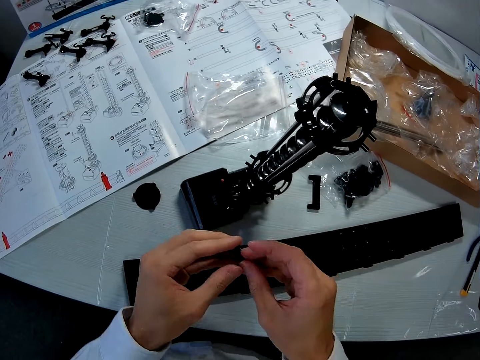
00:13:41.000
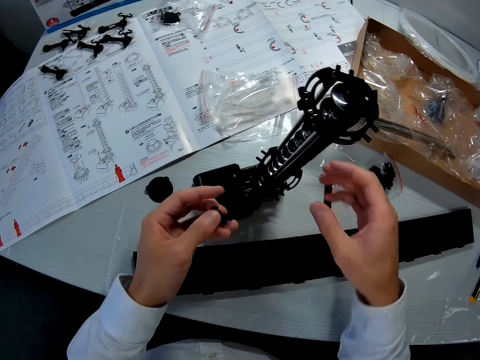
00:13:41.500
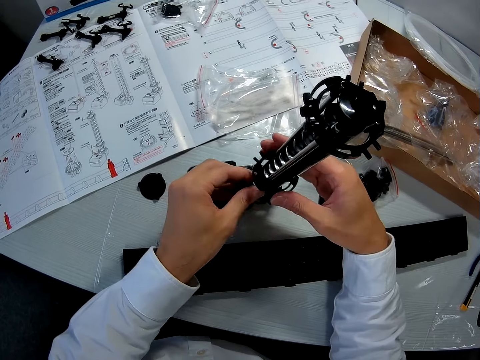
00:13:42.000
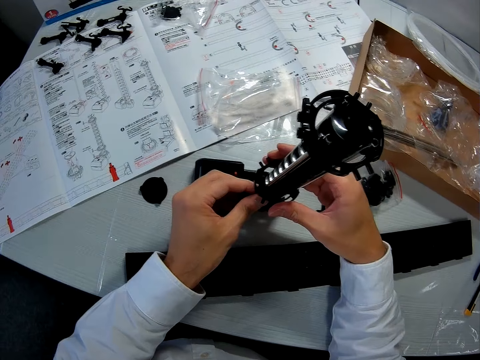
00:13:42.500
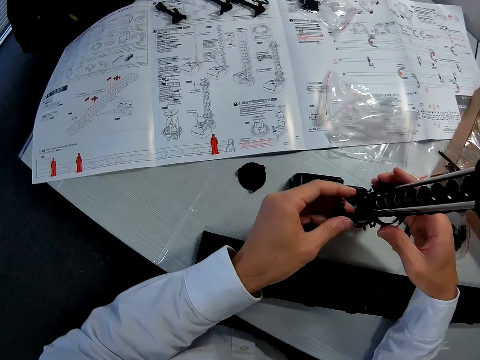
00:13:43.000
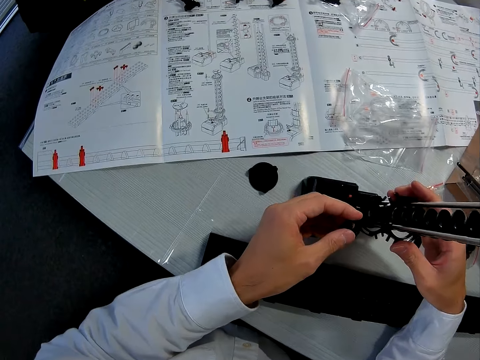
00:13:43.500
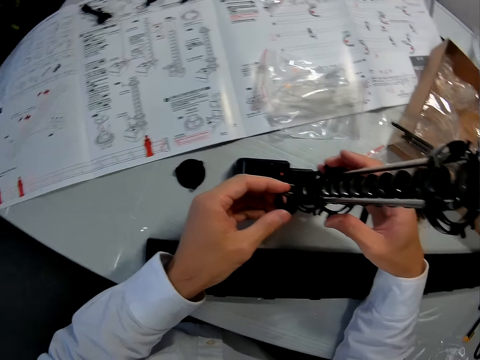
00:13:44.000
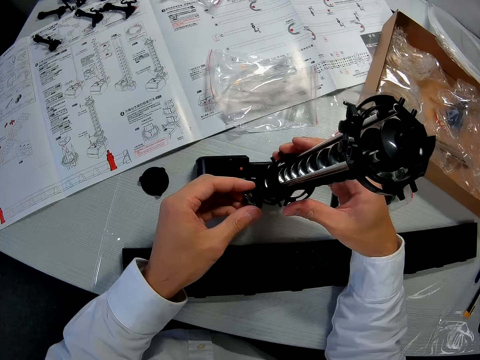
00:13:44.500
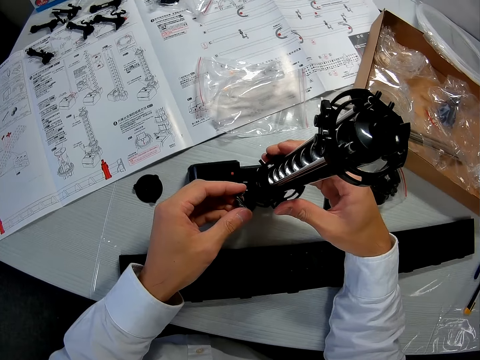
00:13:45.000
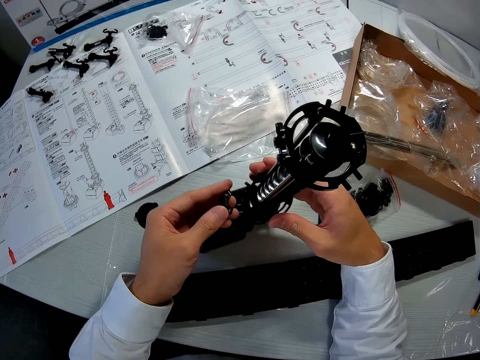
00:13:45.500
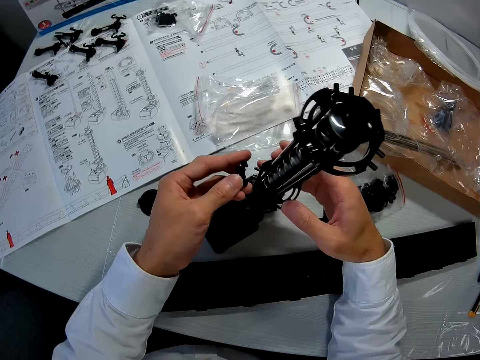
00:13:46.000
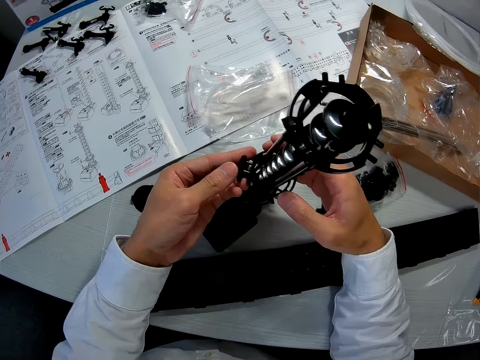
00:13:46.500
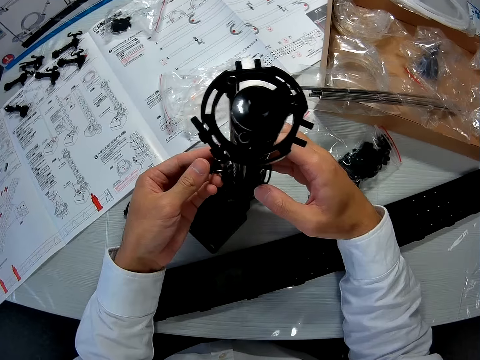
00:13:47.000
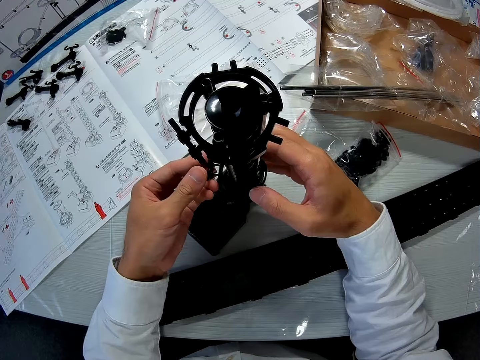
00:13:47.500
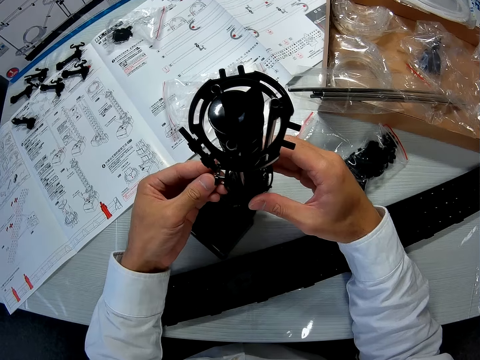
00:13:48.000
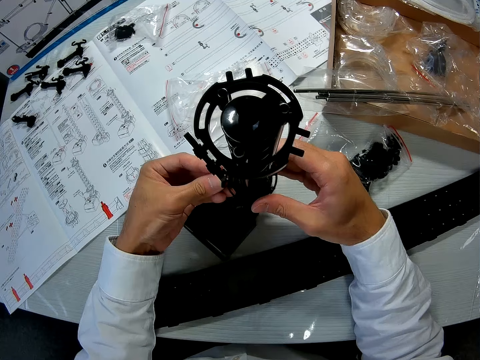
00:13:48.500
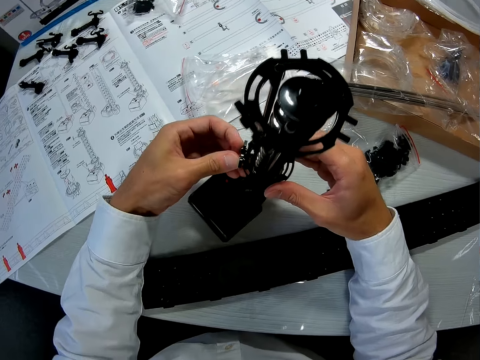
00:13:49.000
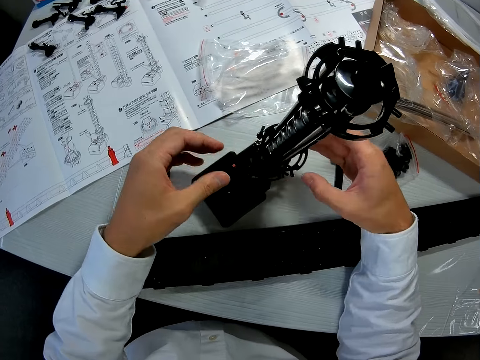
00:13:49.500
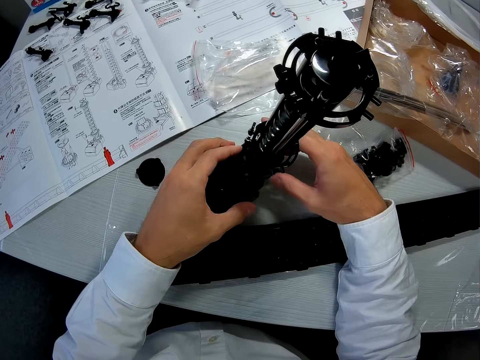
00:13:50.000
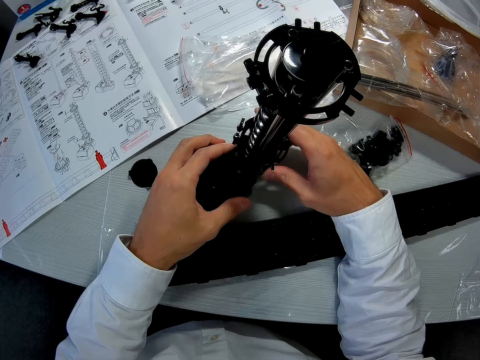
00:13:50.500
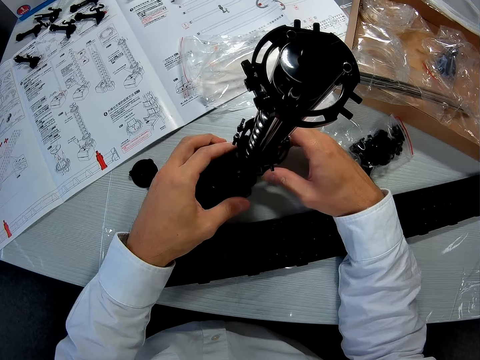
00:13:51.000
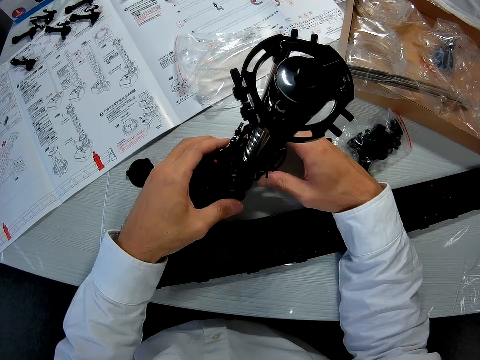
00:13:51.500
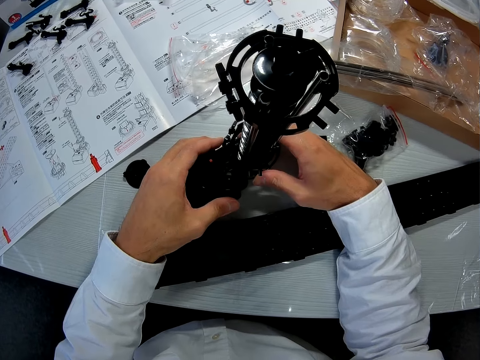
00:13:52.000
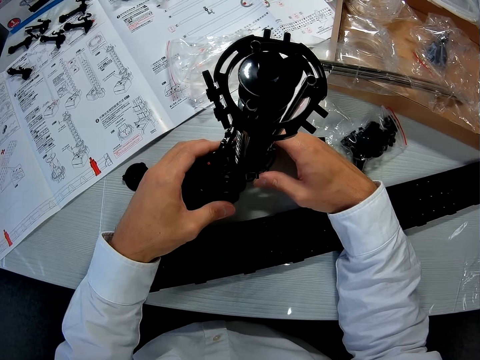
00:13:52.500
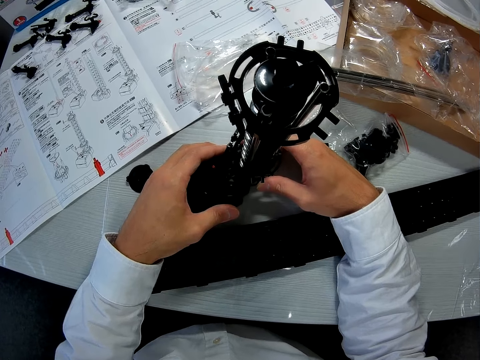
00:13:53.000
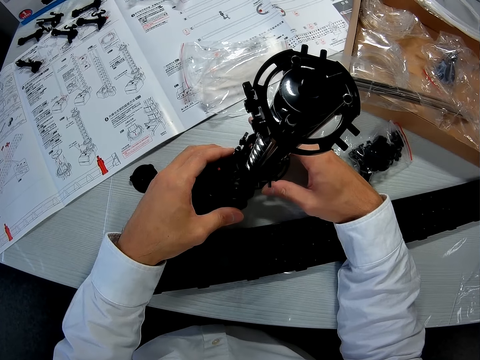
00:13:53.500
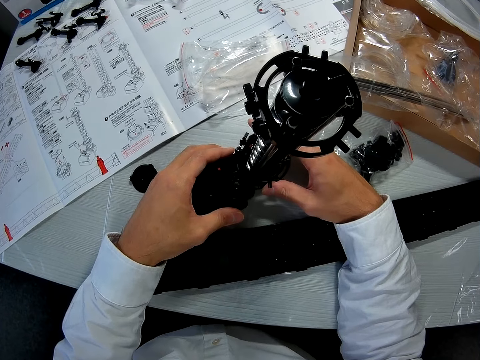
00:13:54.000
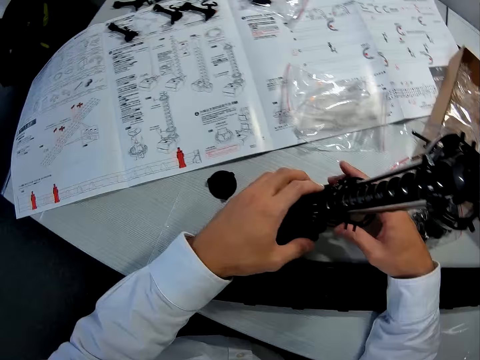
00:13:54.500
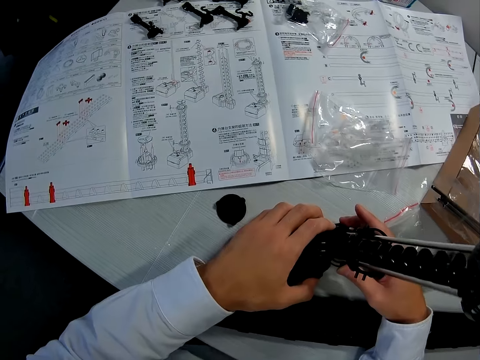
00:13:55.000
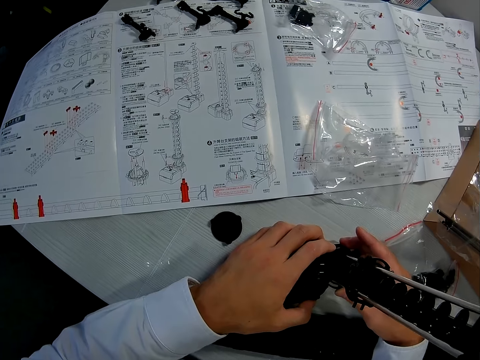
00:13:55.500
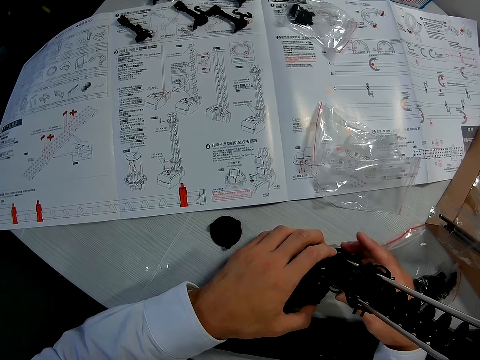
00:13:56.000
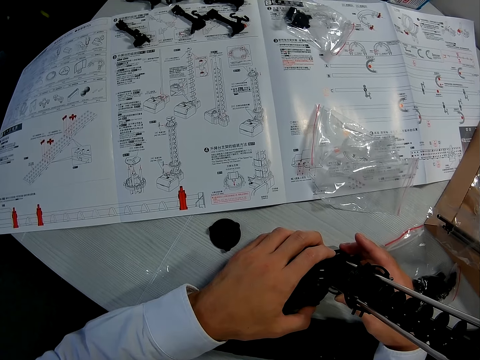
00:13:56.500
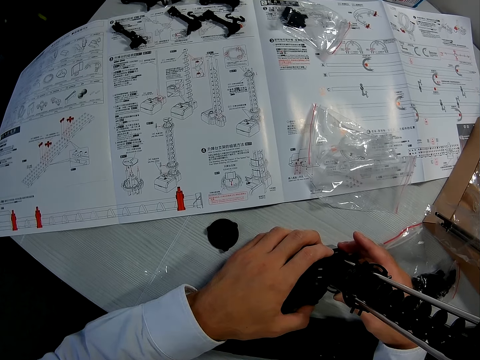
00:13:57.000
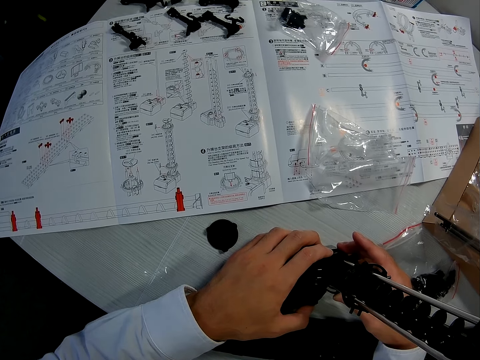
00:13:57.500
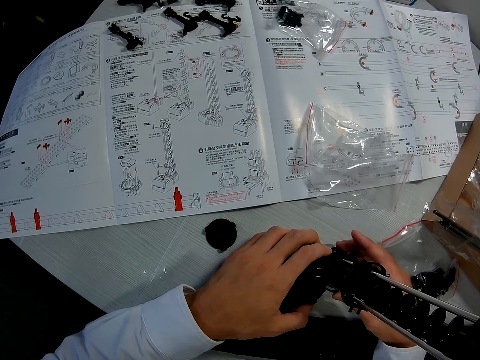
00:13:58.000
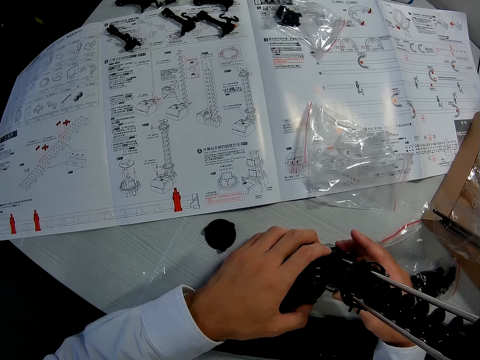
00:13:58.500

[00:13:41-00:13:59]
The camera wearer moves the second piece from his right hand to his left hand. He holds another arm. He holds the mechanical model with his right hand. He puts the arm in the elevator ring. He fixes the piece to the mechanical model. He connects the piece to the mid section of the craft. He holds the toy structure base with both hands. He reads a manual on the table.

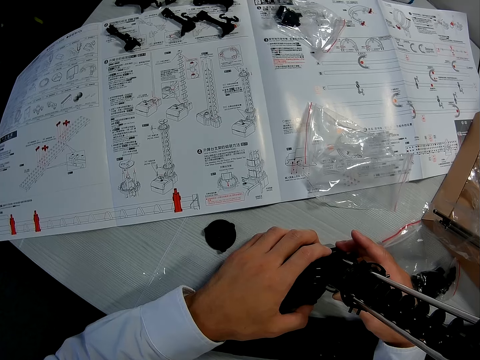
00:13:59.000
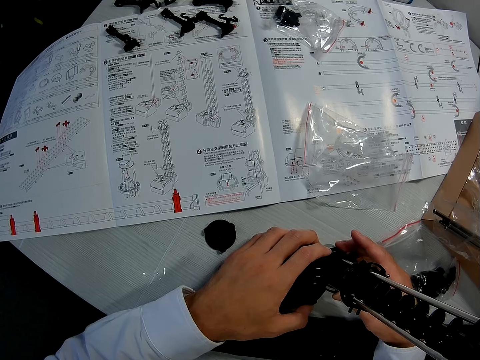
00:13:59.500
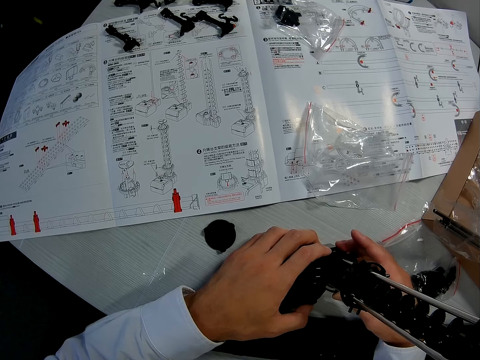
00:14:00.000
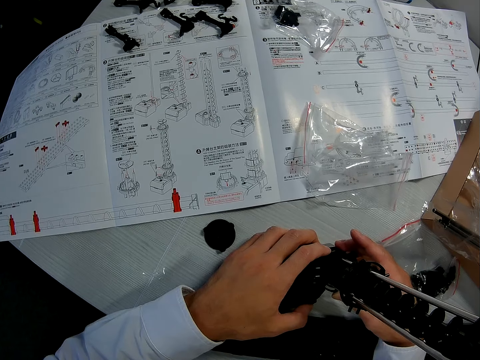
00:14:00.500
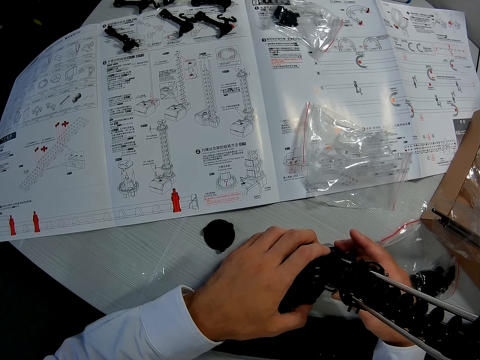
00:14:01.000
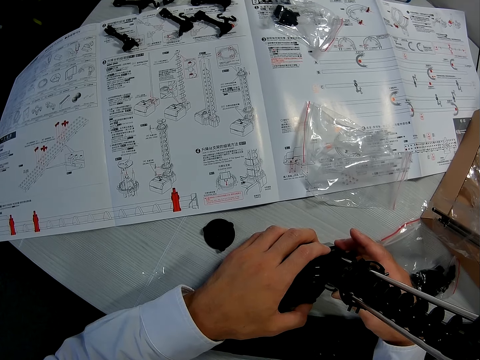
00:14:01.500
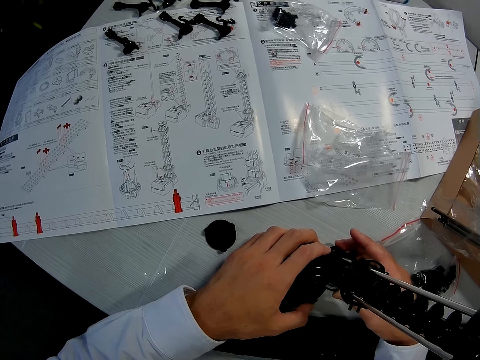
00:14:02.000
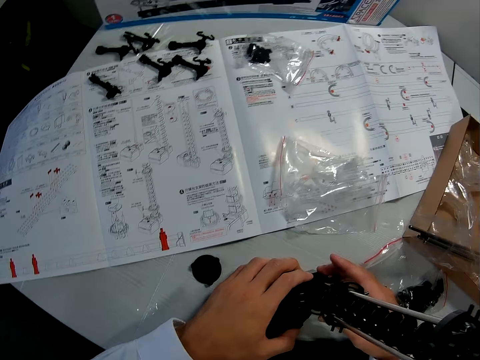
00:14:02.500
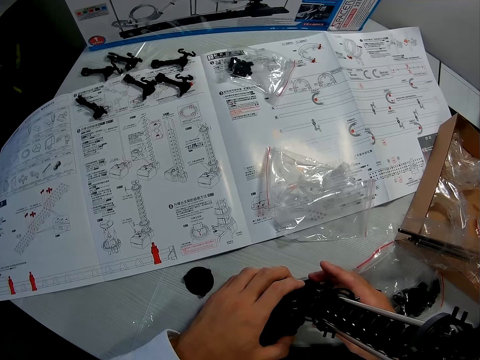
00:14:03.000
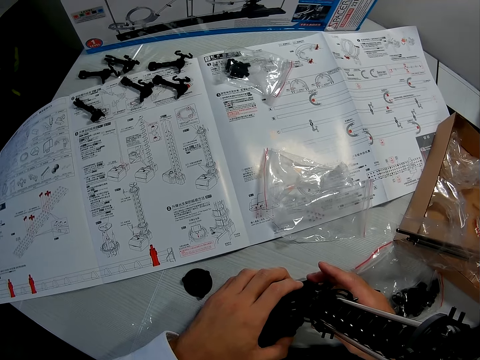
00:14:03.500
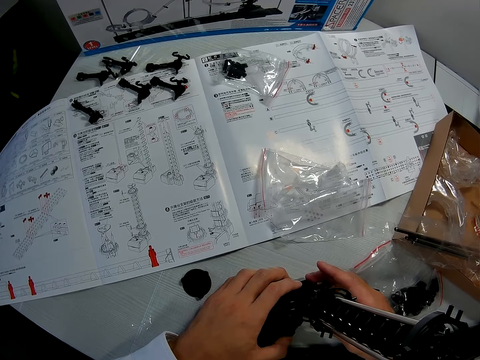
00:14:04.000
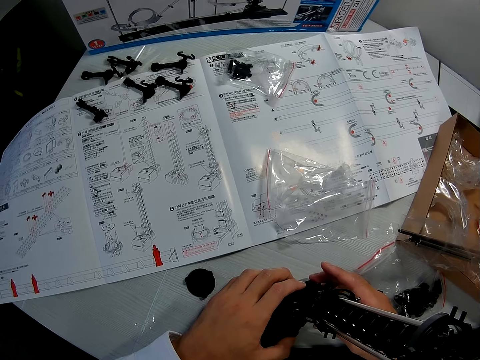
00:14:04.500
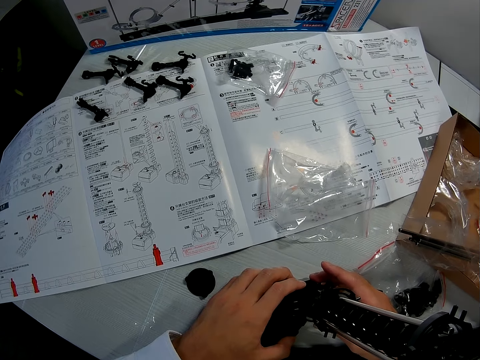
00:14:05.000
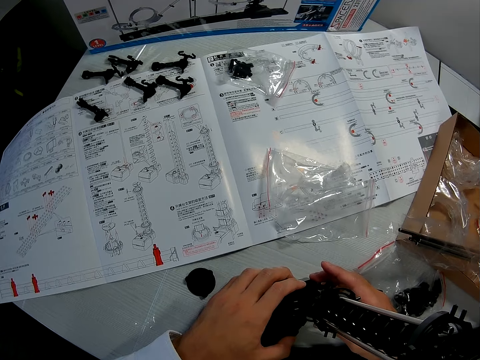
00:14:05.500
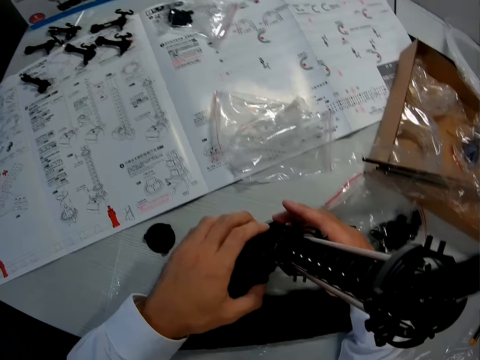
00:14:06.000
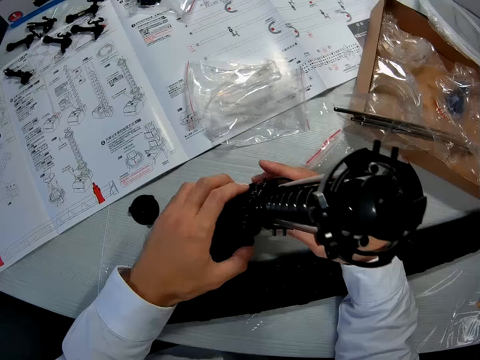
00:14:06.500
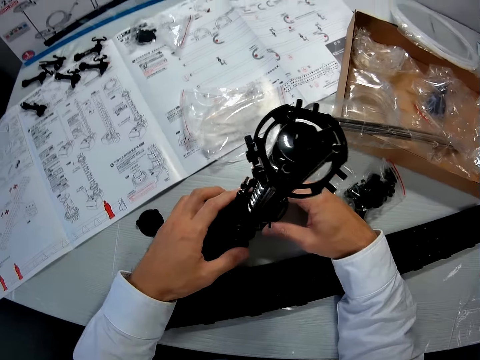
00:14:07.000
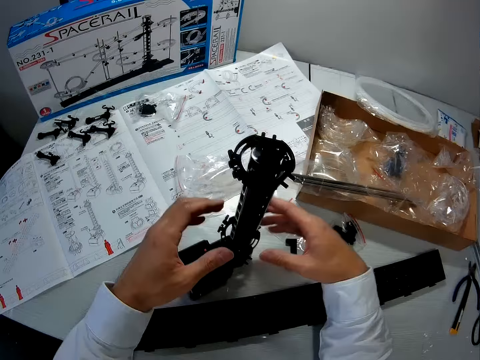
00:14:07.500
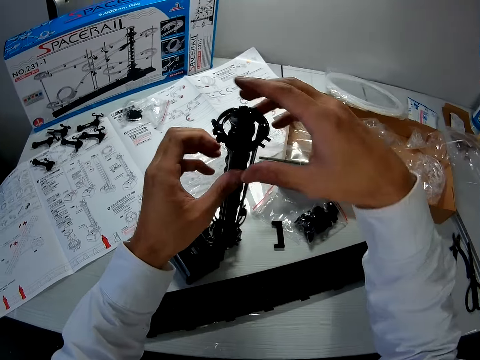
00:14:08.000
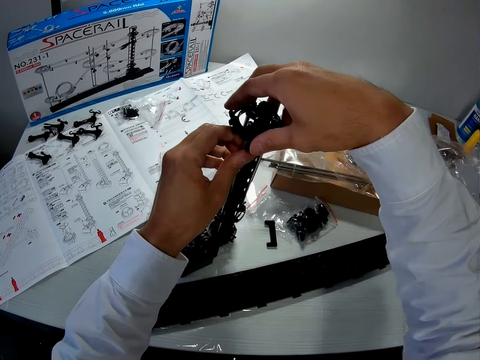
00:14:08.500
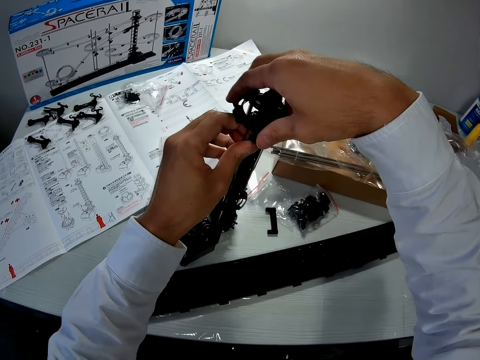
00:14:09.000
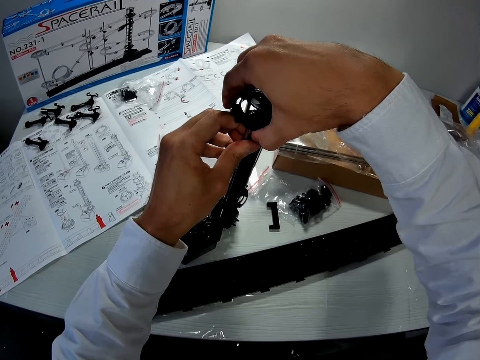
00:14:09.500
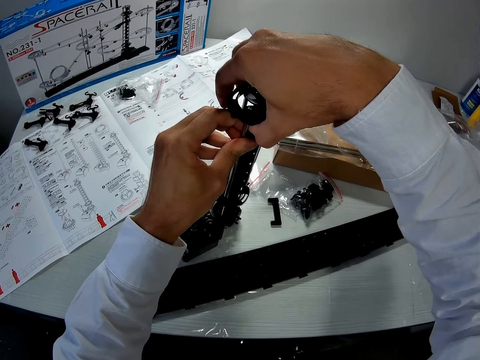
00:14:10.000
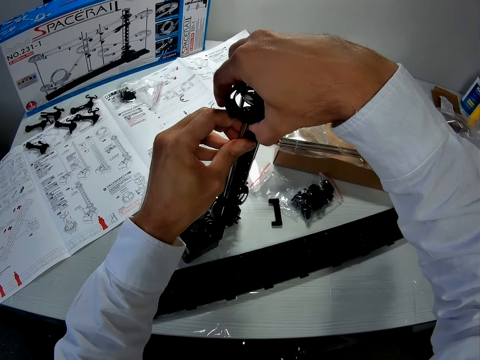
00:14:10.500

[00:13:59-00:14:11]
The camera wearer lifts from the base to the top of the structure. They hold part of the toy with the left hand. They pull out the elevator ring from the structure using the right hand. They adjust the craft from the top.
